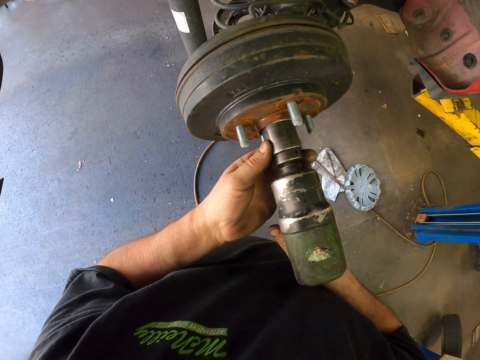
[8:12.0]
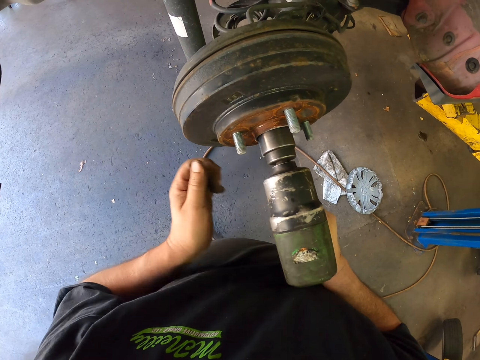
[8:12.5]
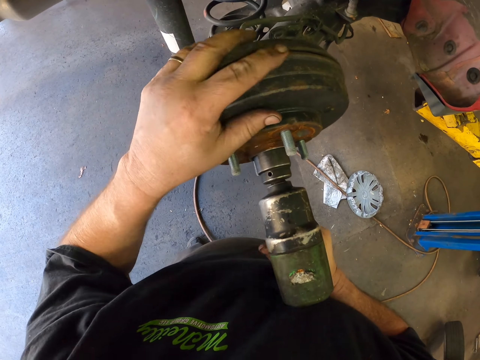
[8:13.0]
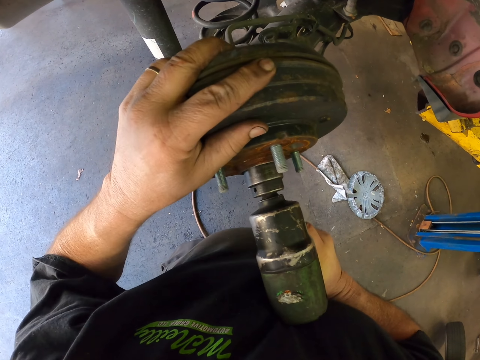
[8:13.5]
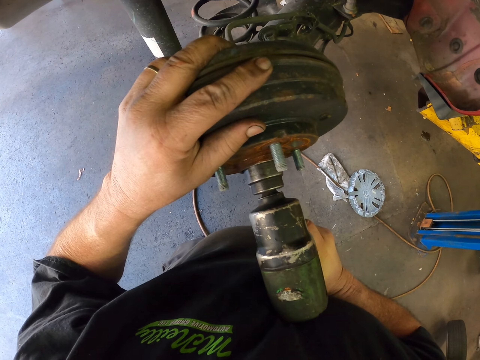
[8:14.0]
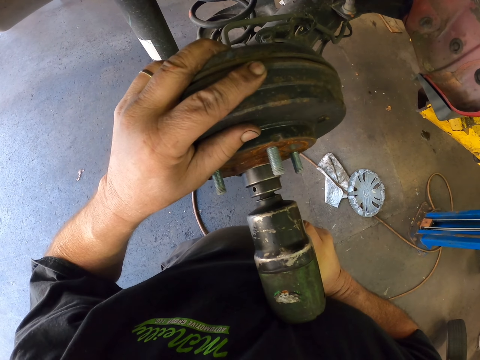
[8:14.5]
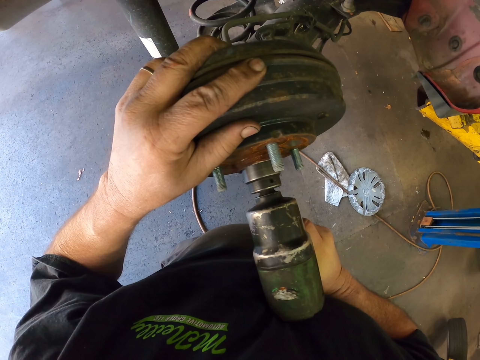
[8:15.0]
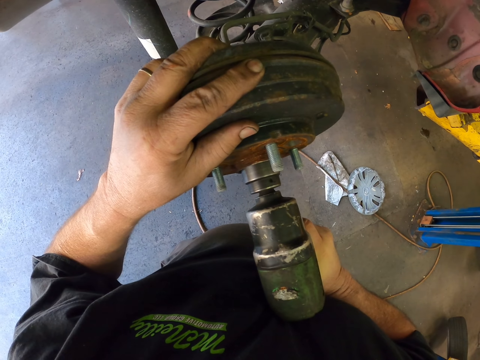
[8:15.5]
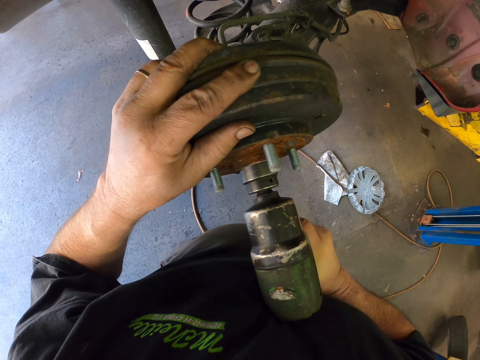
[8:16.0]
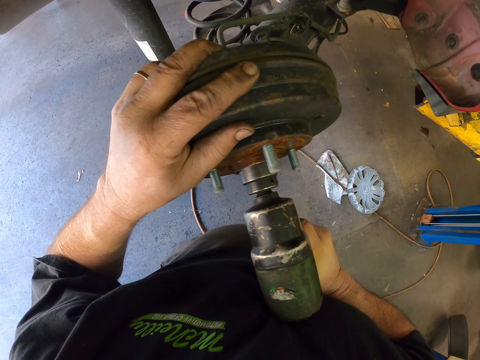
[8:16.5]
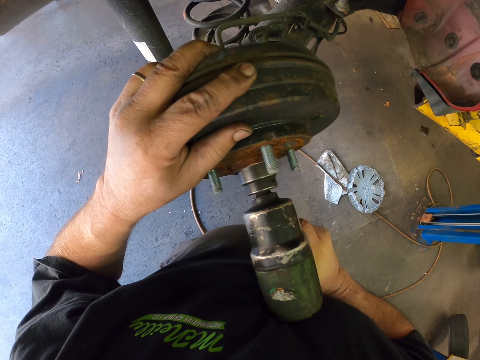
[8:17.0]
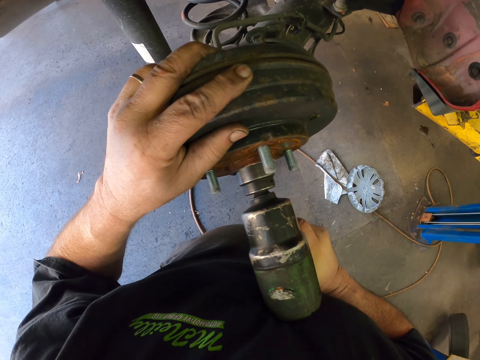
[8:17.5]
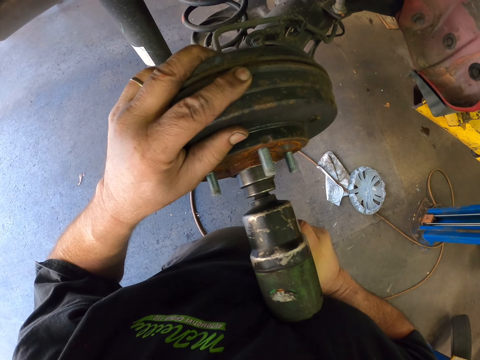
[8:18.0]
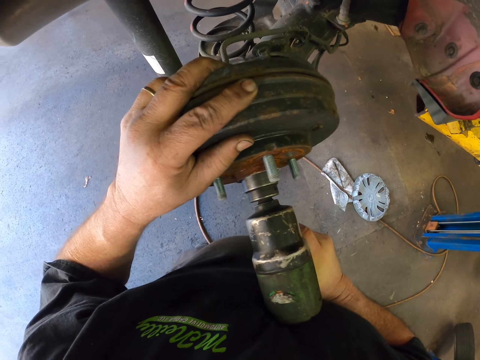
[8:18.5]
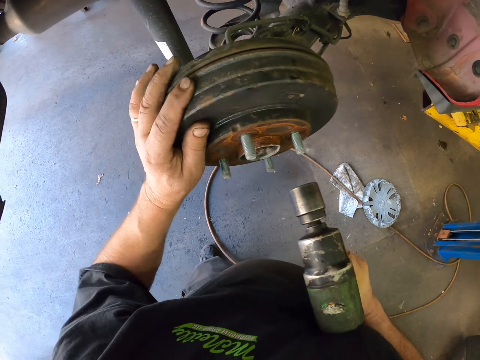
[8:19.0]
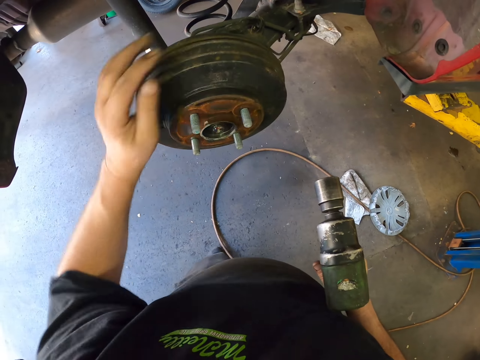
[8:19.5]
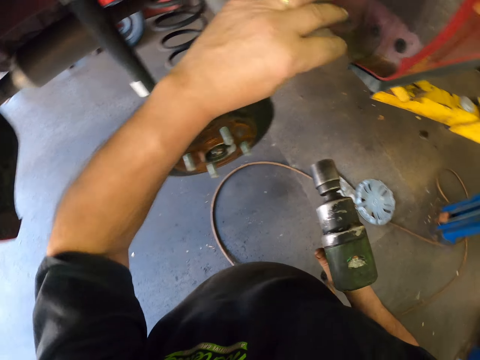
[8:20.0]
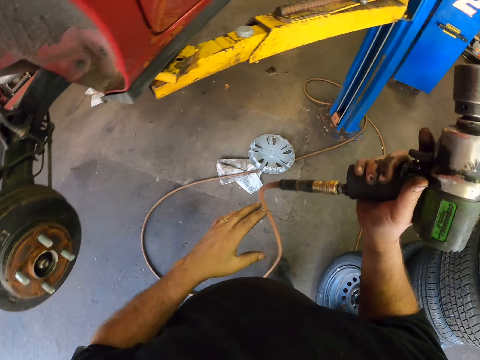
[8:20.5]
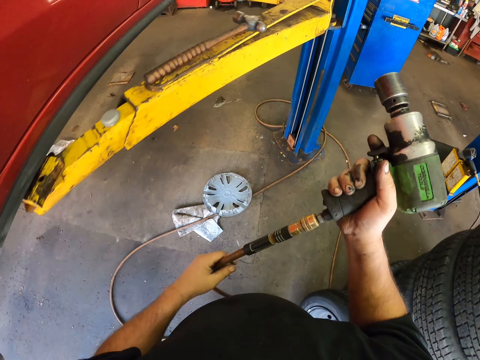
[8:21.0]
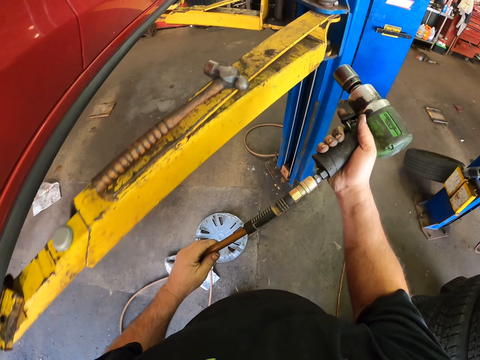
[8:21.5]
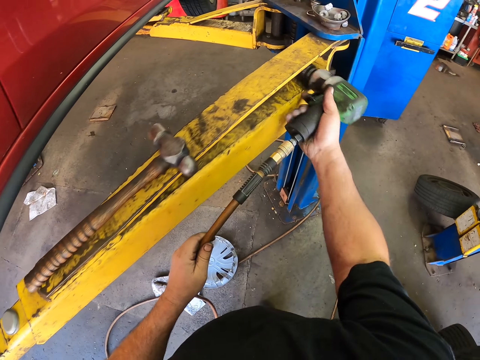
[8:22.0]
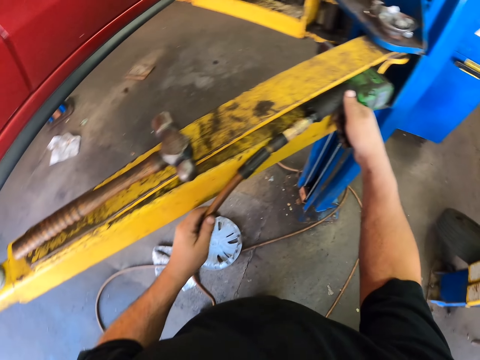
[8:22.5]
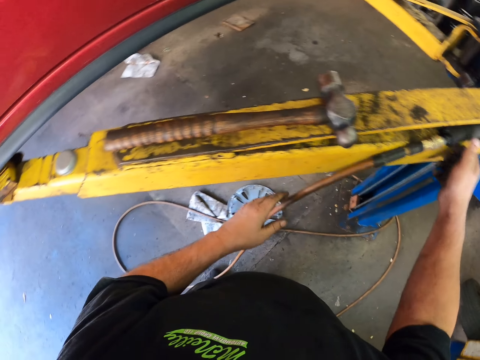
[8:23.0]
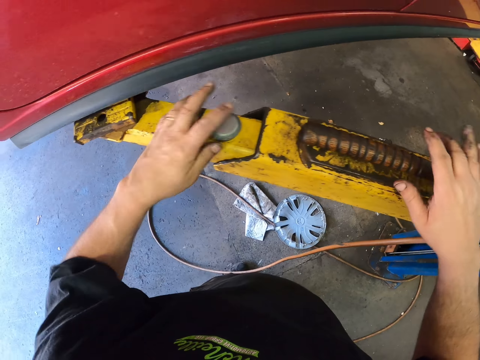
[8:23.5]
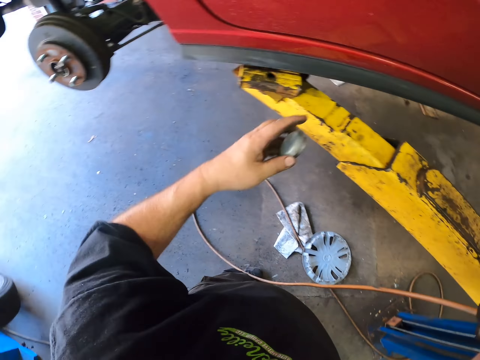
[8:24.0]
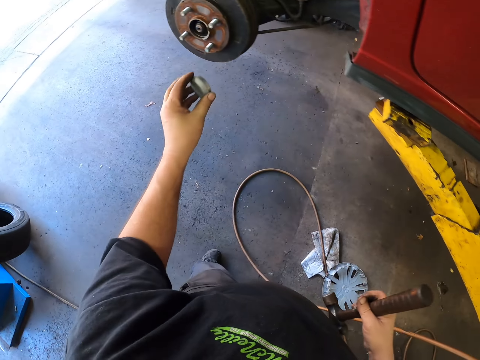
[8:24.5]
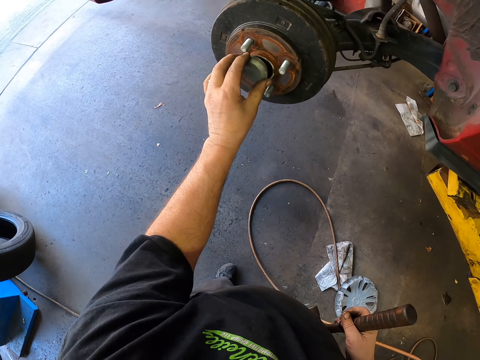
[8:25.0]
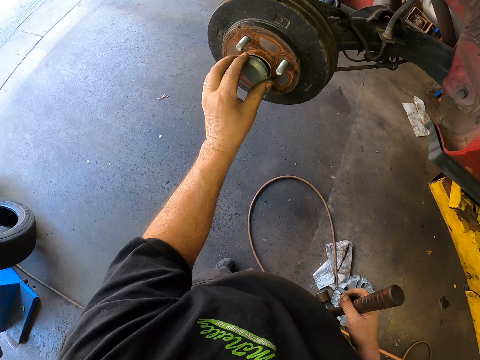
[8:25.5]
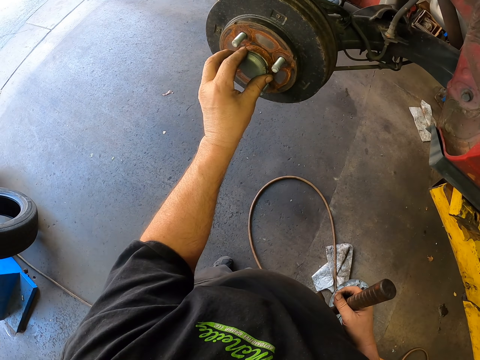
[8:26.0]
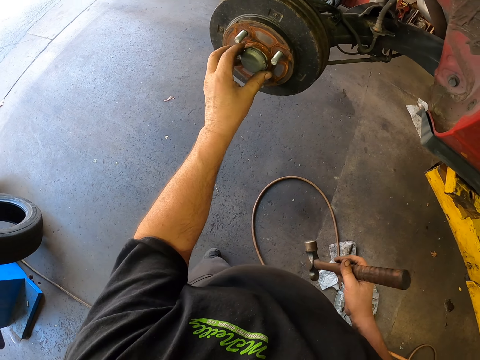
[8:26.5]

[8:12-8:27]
The camera wearer rotates the wheel rim. They walk around the garage. They put the tightening wheel bearings machine down to the working area. They pick up a hammer. They put a cover on the bearing.

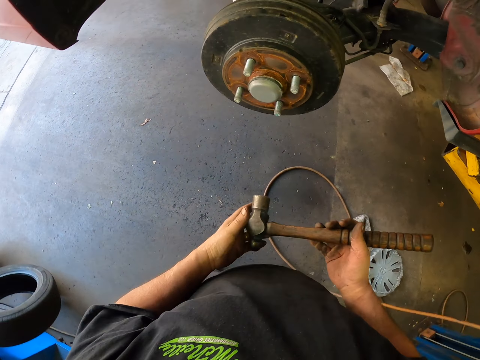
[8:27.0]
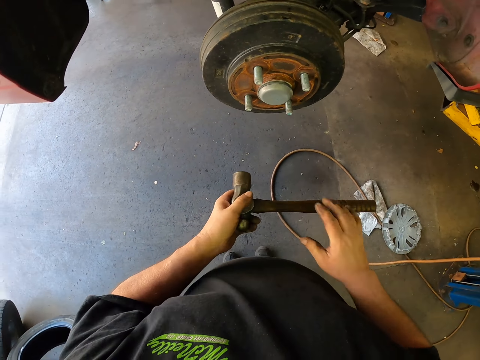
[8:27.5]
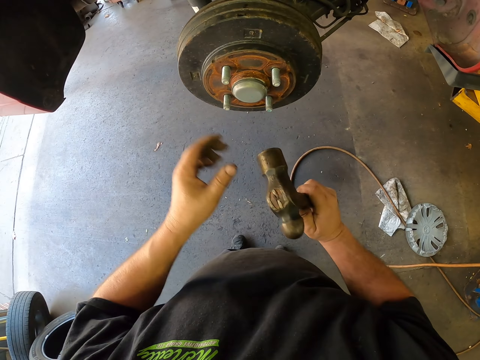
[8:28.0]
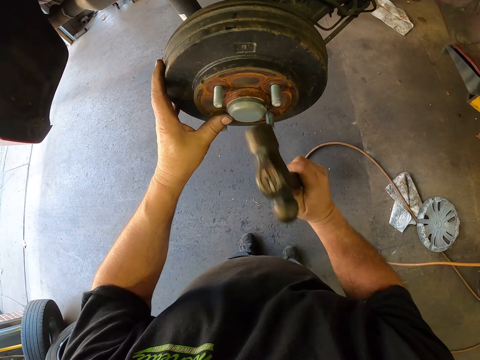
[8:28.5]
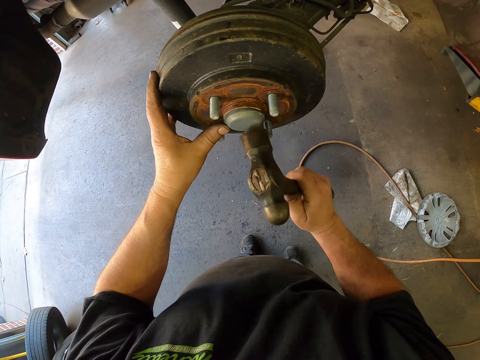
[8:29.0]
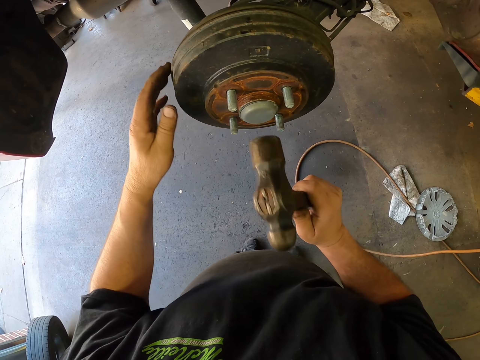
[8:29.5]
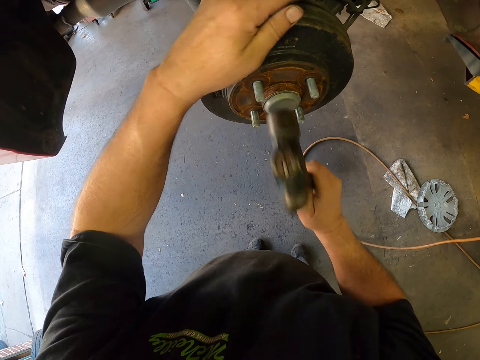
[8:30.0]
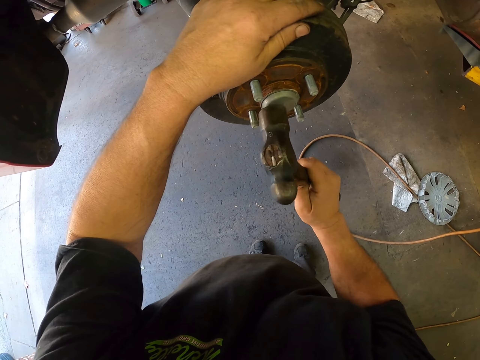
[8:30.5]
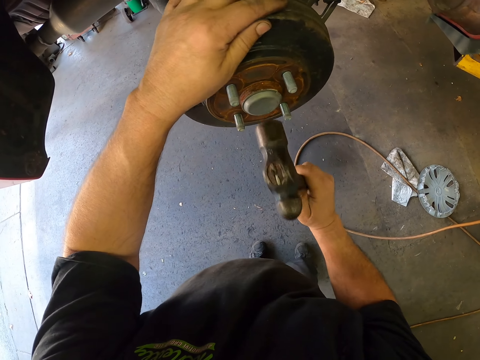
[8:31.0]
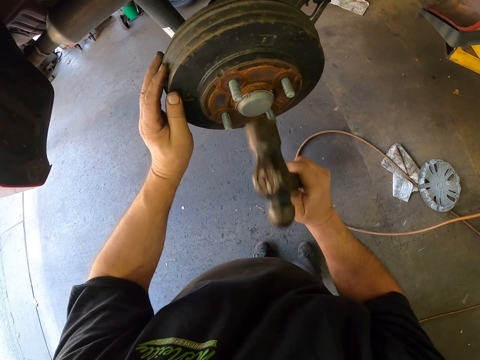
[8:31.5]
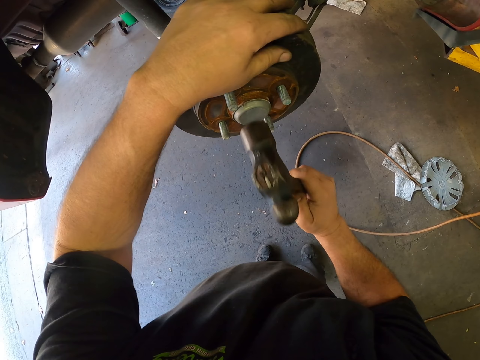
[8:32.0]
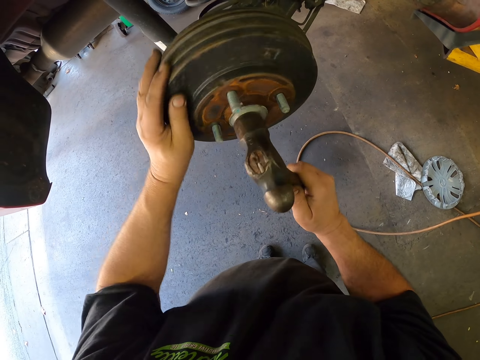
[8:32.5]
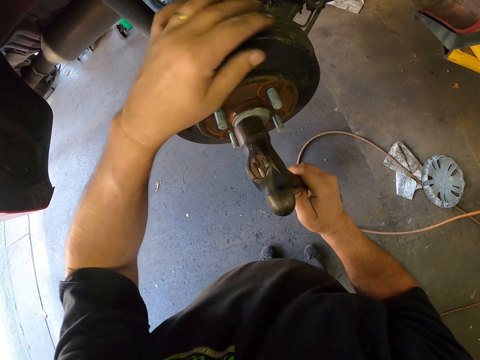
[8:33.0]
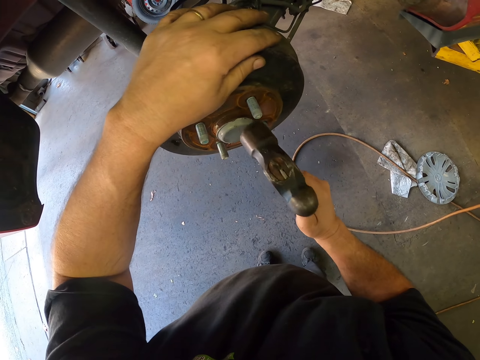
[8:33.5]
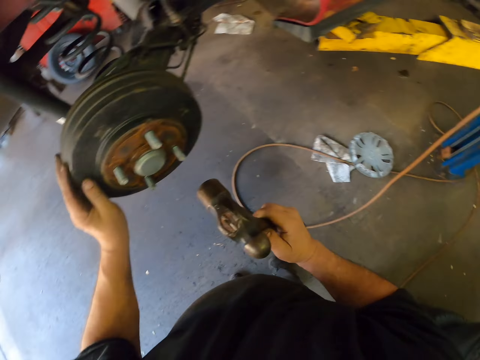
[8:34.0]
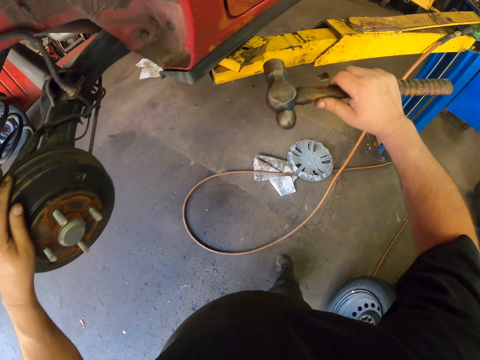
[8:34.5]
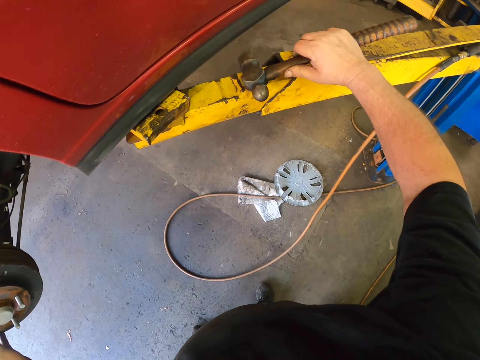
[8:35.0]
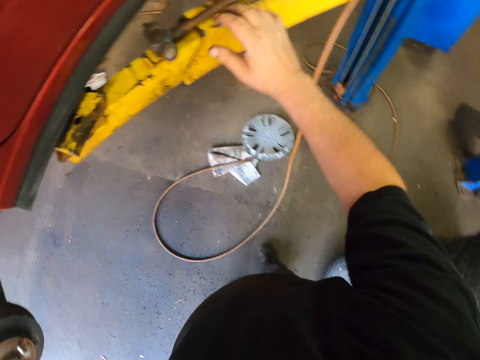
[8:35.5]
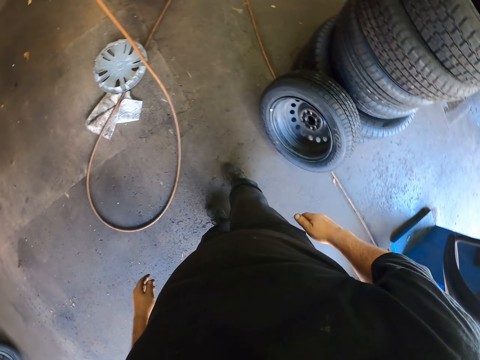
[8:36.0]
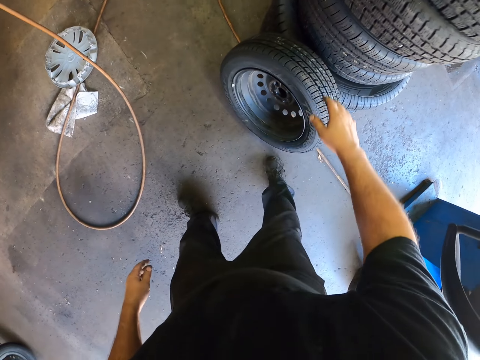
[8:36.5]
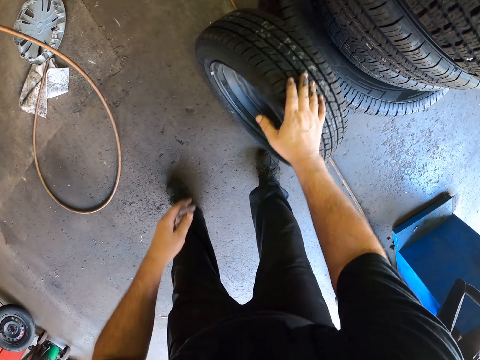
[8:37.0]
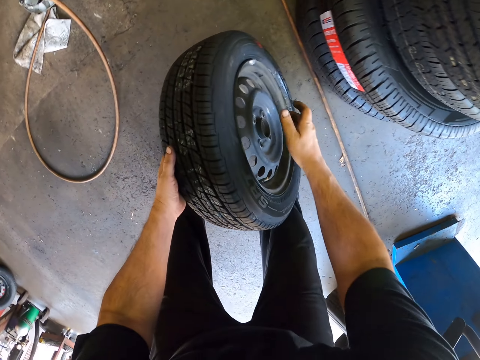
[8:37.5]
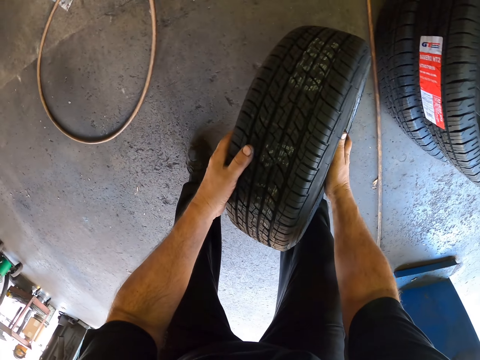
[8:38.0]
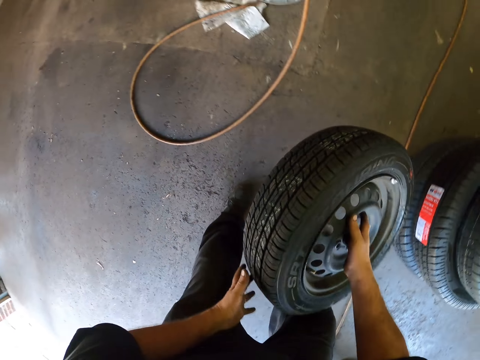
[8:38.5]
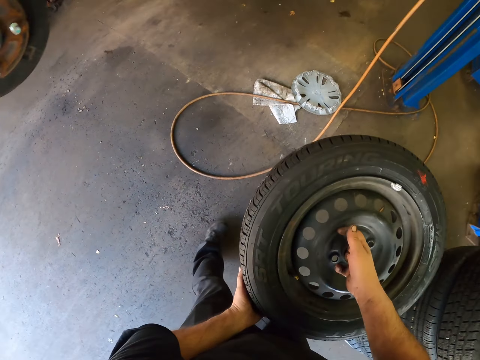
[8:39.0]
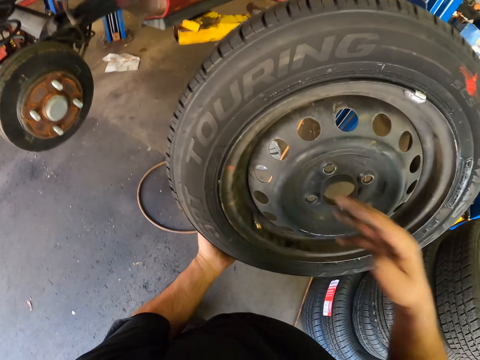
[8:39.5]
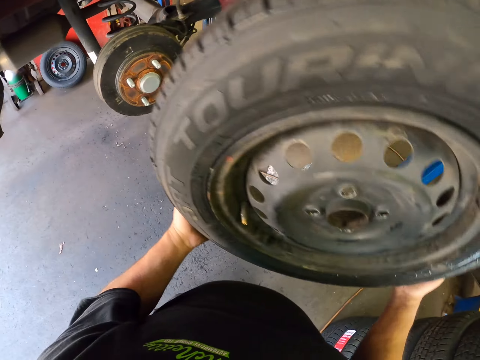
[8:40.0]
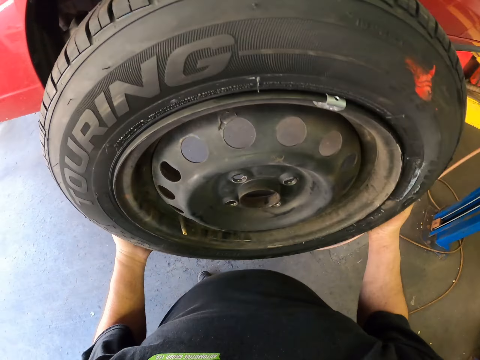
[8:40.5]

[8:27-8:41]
The camera wearer hammers on the cover. They rotate the rim. They put the hammer down. They pick up the tire and carry the tire.
